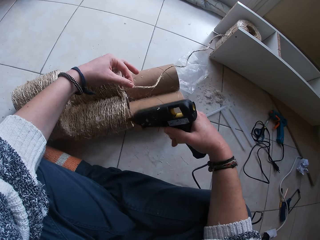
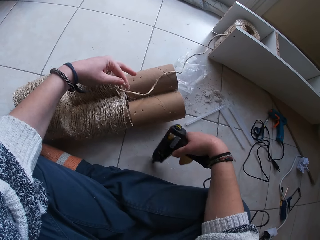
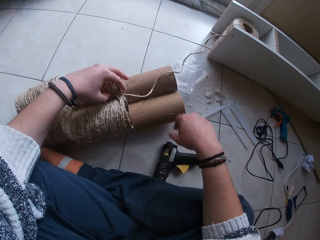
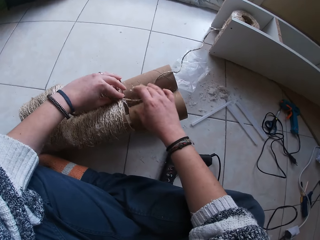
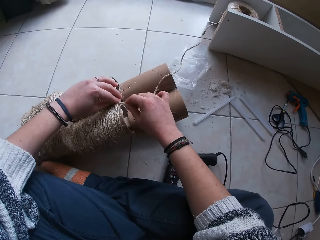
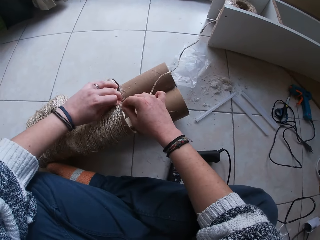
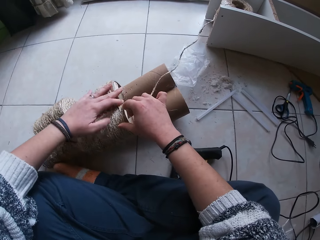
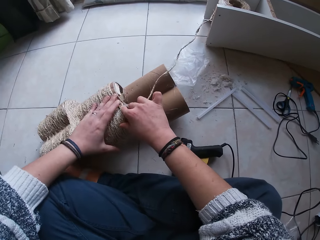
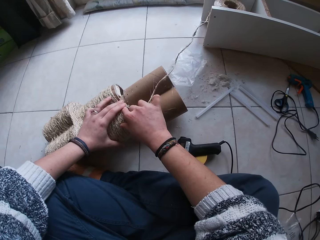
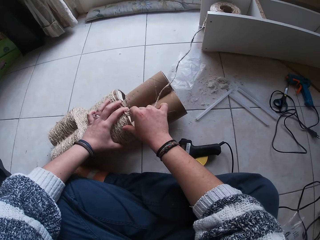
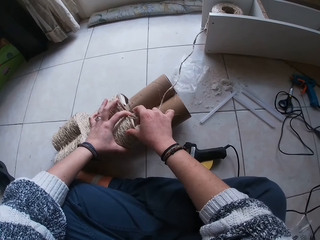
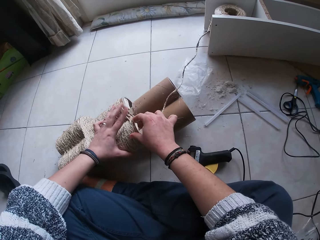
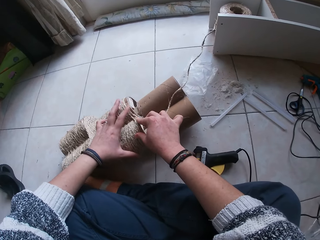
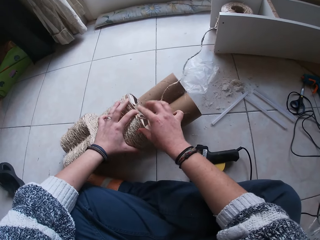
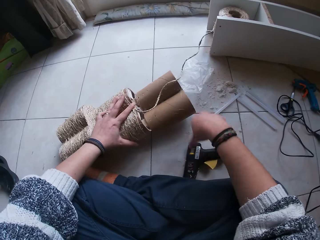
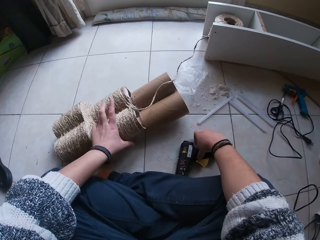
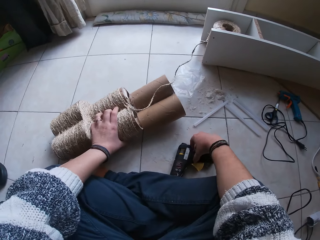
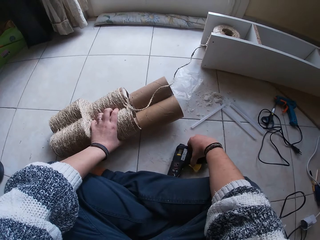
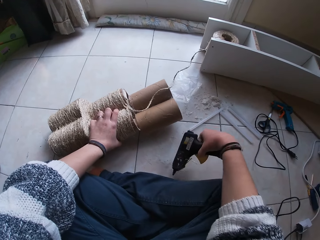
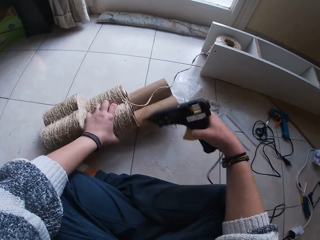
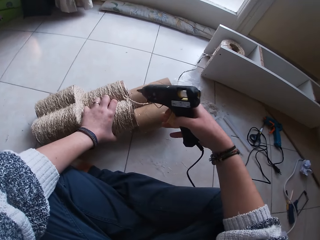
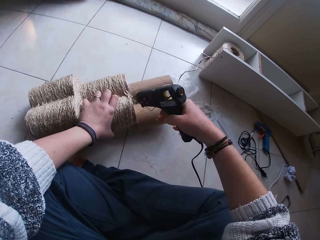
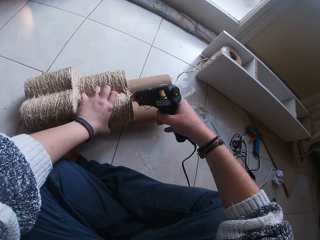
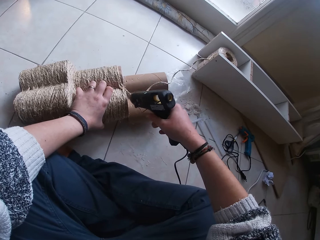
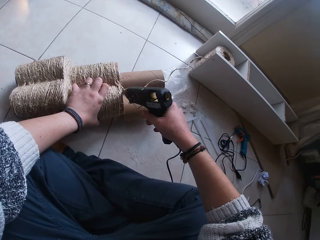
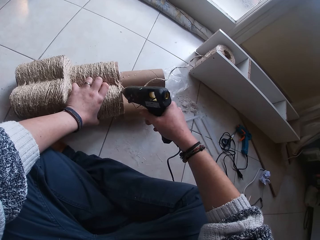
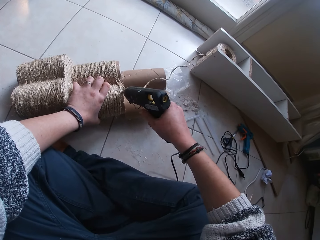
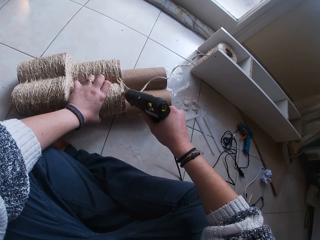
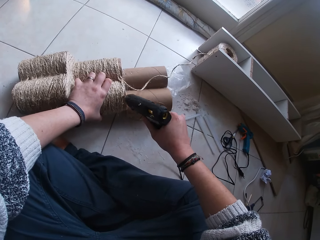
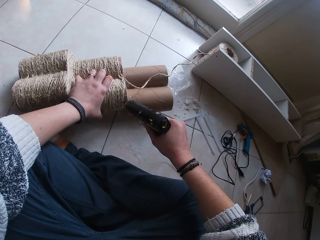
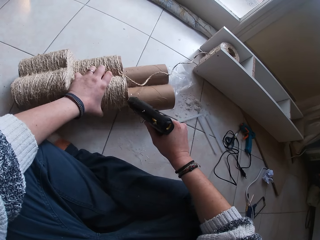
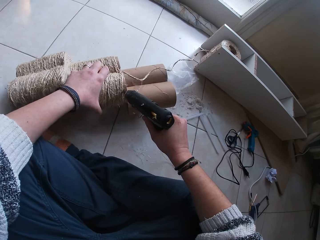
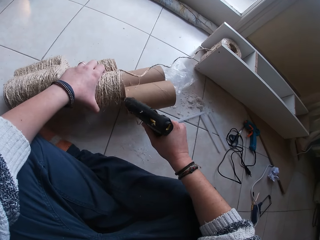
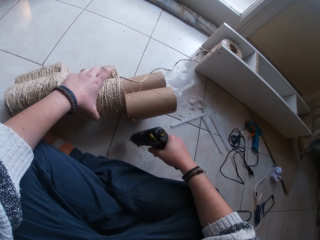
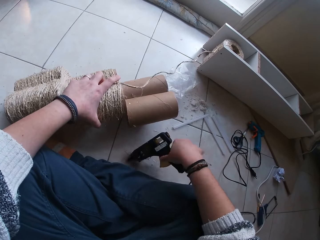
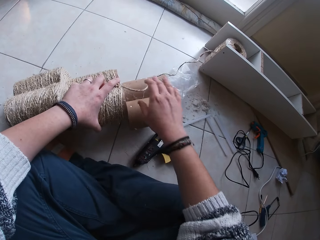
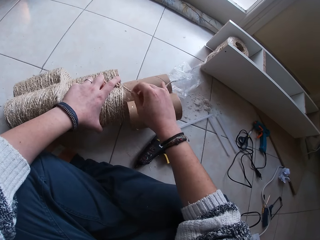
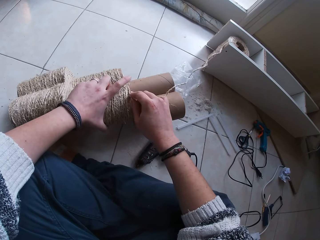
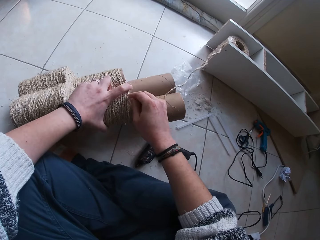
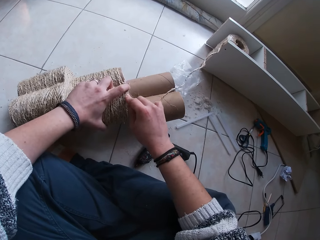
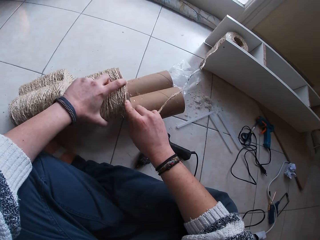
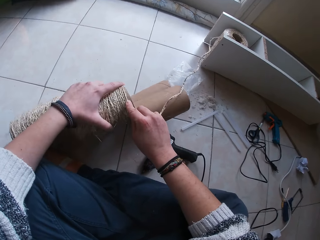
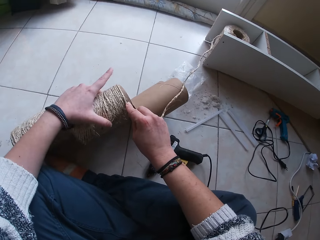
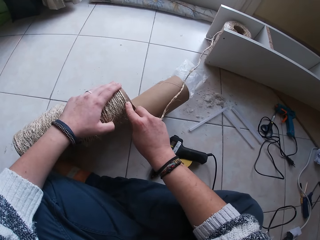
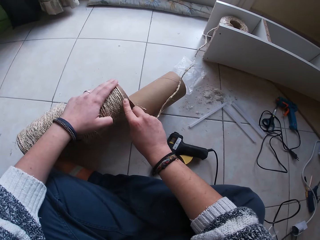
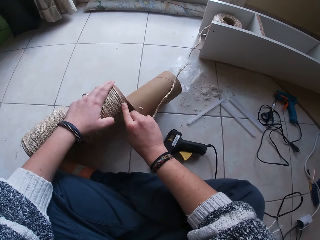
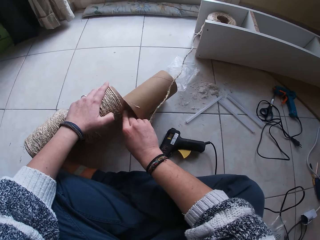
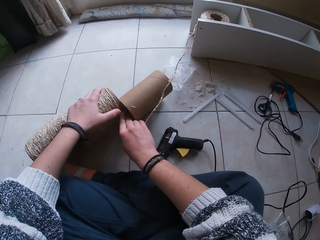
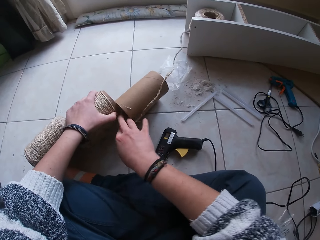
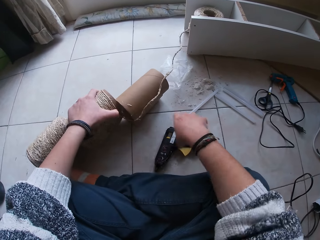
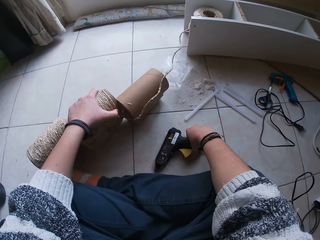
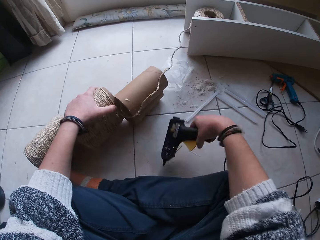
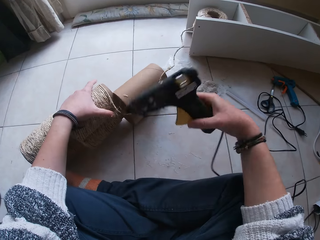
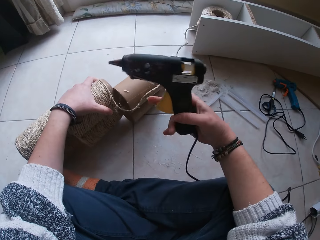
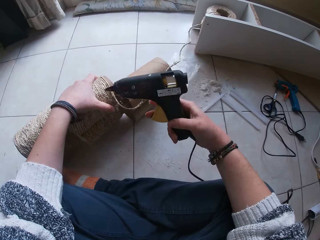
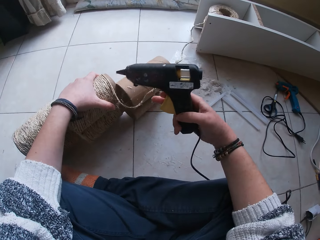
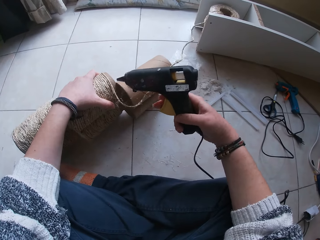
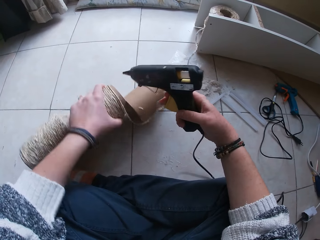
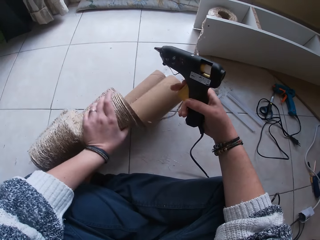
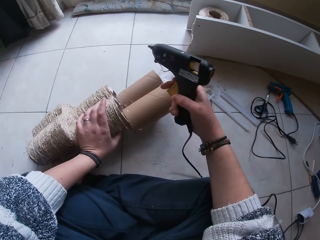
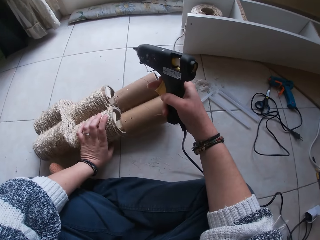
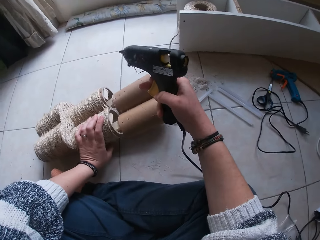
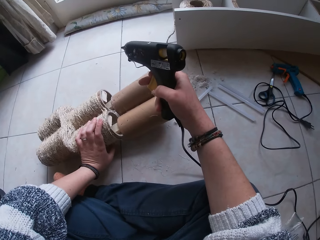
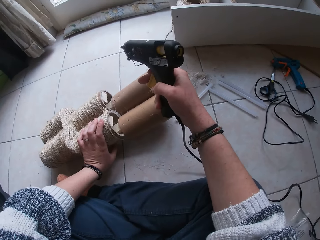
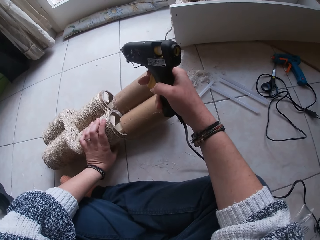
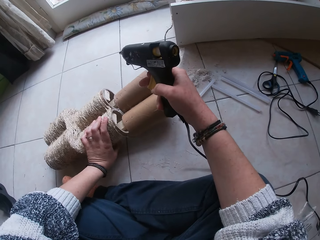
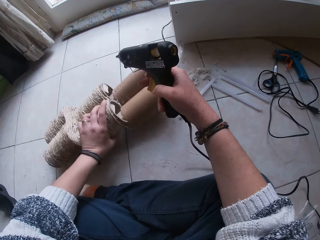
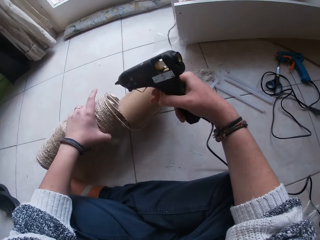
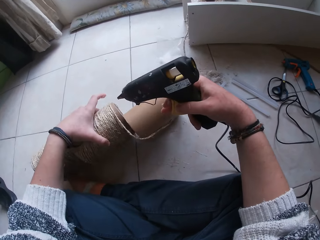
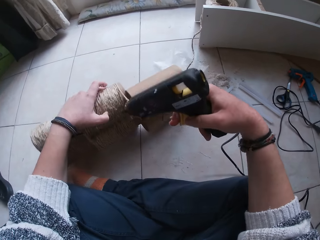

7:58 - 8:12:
The camera wearer drops the glue gun. She fastens the manila rope on the cardboard tower. She holds the cardboard tower and picks up the glue gun. She holds the cardboard tower and applies glue on the cardboard tower. She holds the cardboard tower and drops the glue gun. She fastens the manila rope on the cardboard tower. She picks up the glue gun on the floor with her right hand. She holds the cardboard tower. She holds the glue gun and drops the cardboard tower.

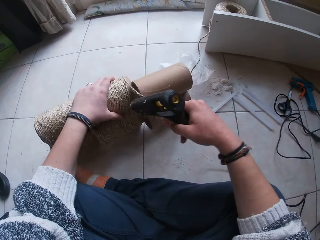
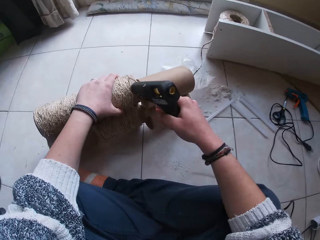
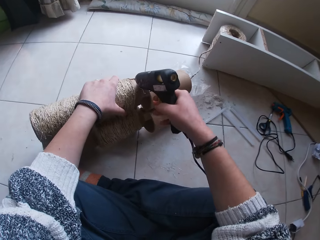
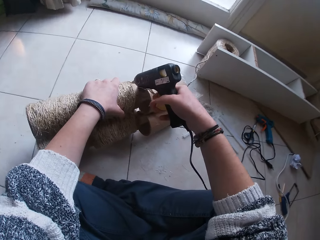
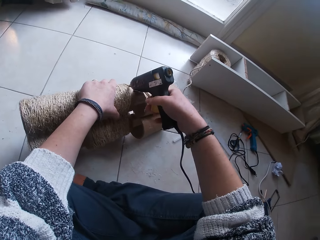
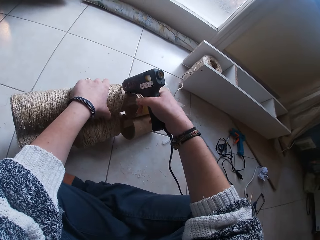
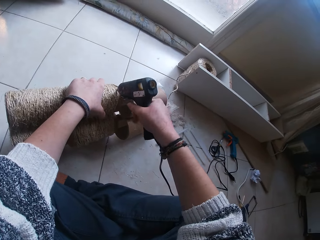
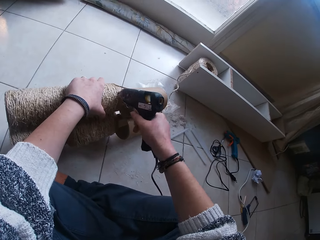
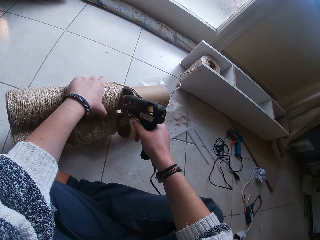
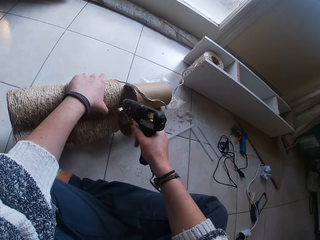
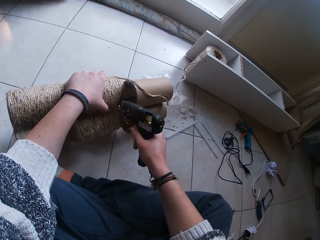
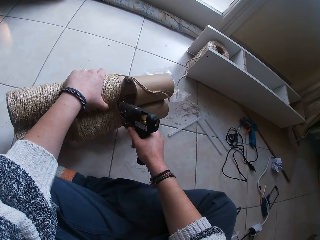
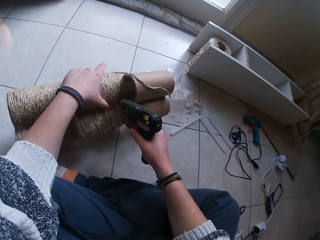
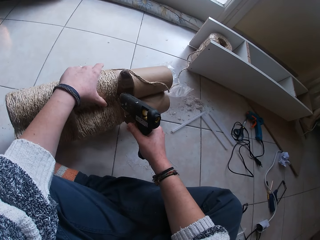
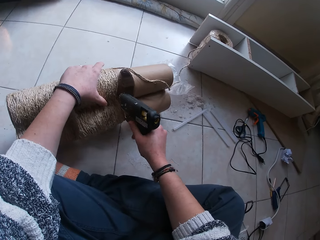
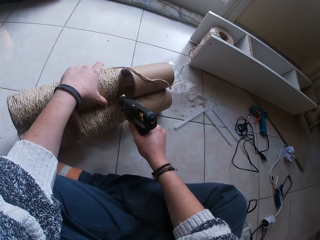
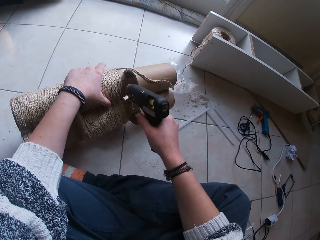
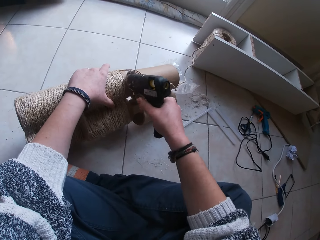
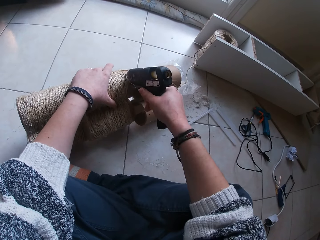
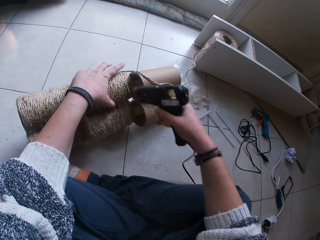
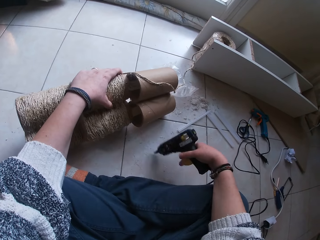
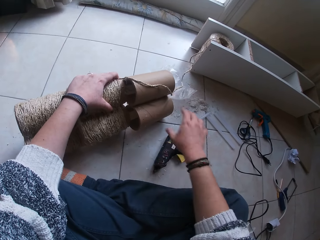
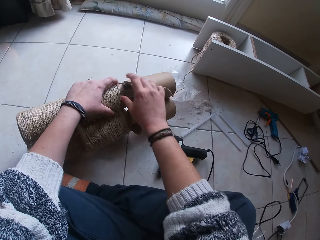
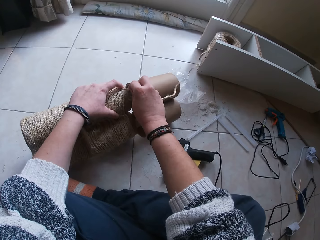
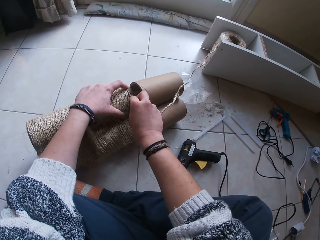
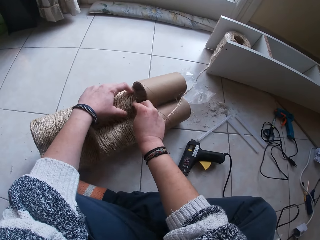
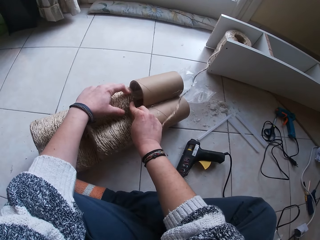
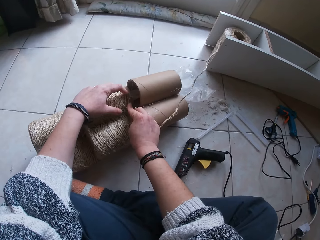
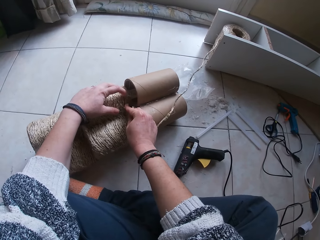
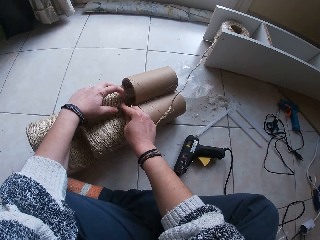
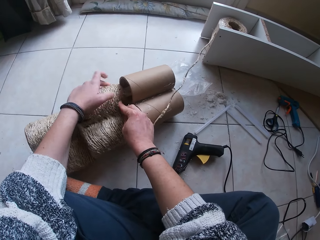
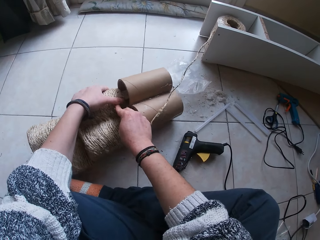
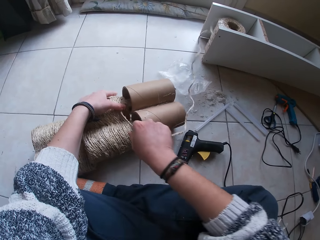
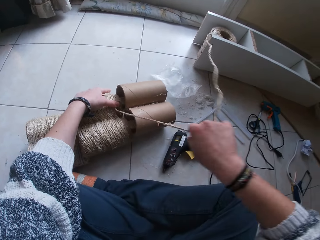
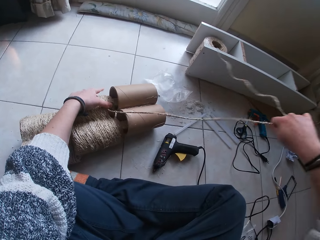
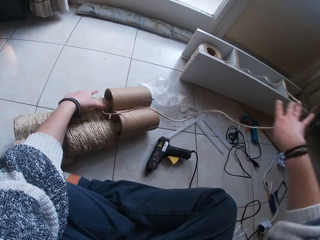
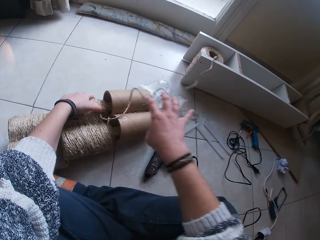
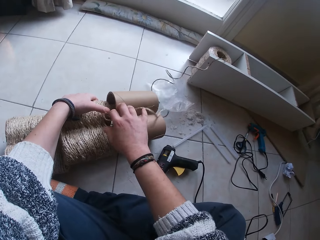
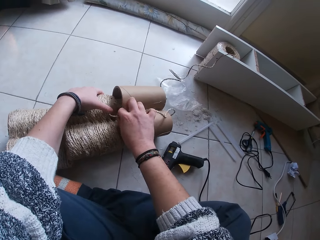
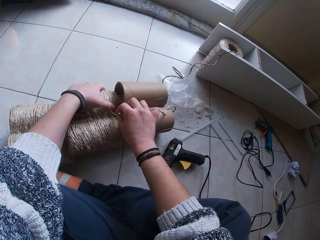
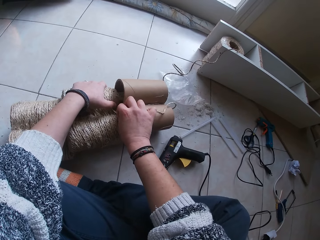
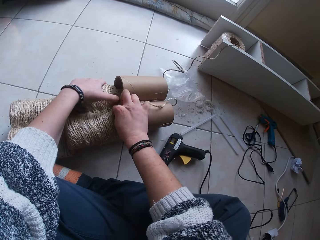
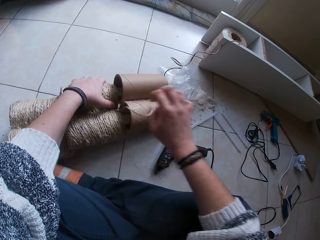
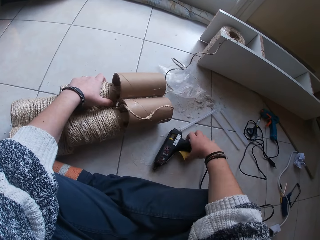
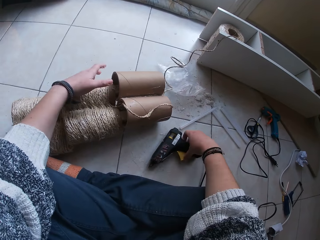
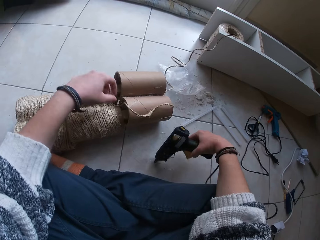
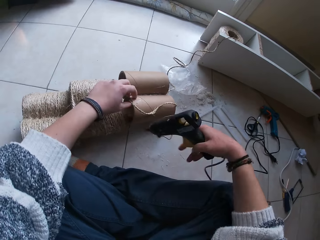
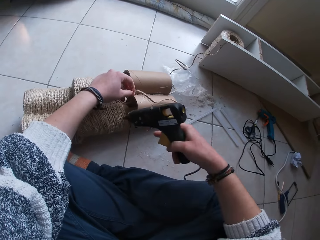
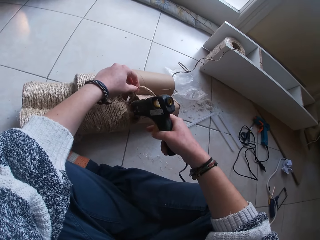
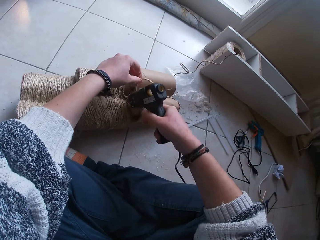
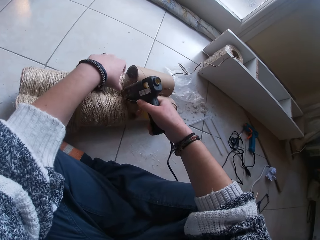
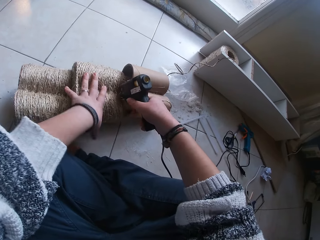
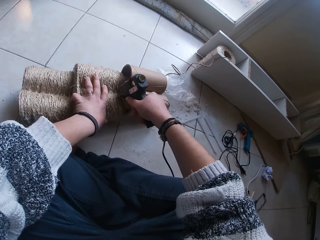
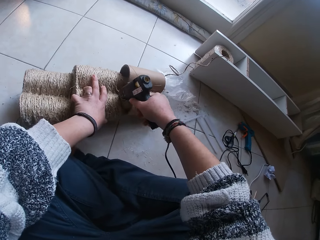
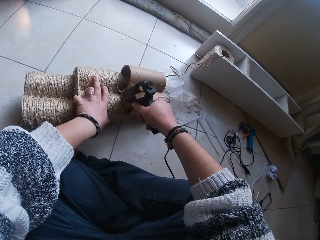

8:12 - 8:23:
The camera wearer applies glue on the cardboard tower and holds the cardboard tower. They drop the cardboard tower and hold the cardboard tower. They fasten the manila rope on the cardboard tower. They pull the manila rope. They fasten the manila rope on the cardboard tower. They pick up the glue gun. They apply glue on the cardboard tower.
